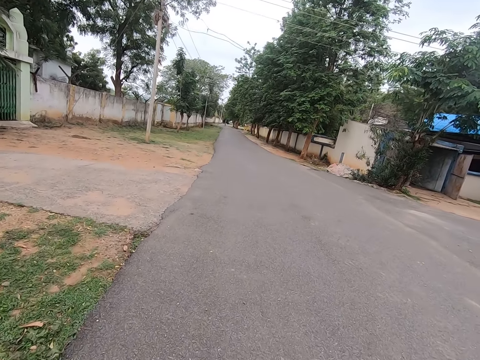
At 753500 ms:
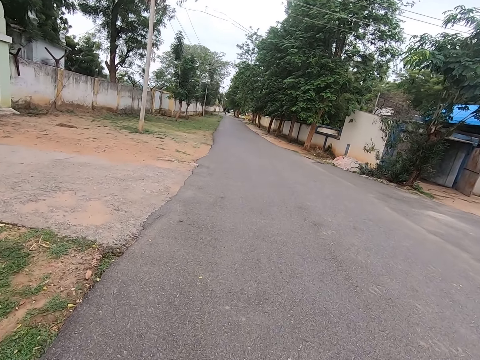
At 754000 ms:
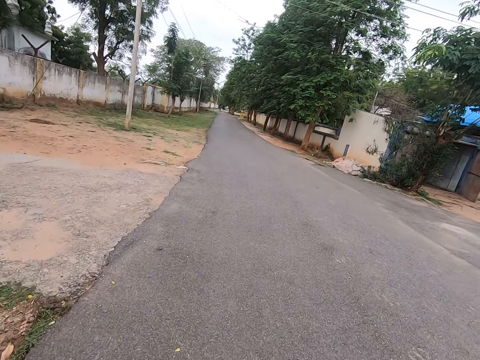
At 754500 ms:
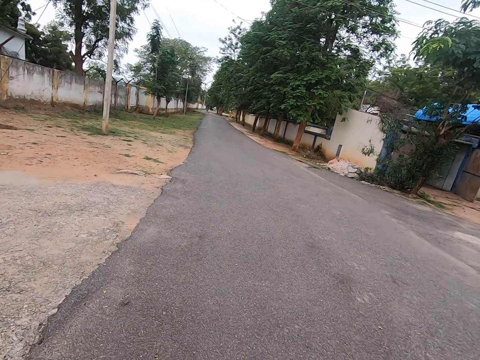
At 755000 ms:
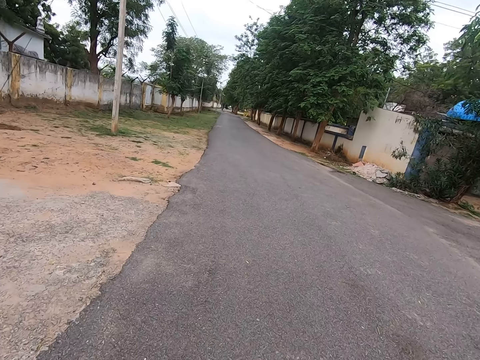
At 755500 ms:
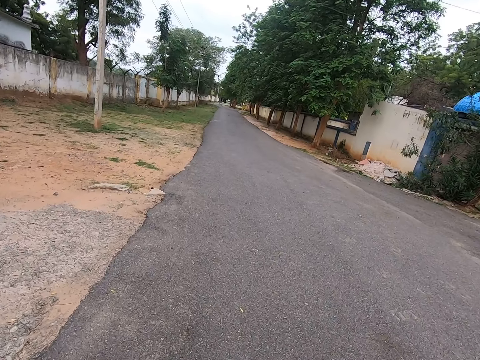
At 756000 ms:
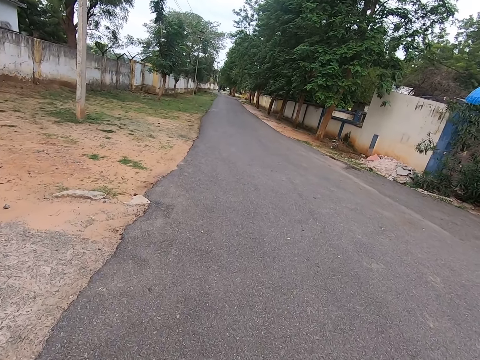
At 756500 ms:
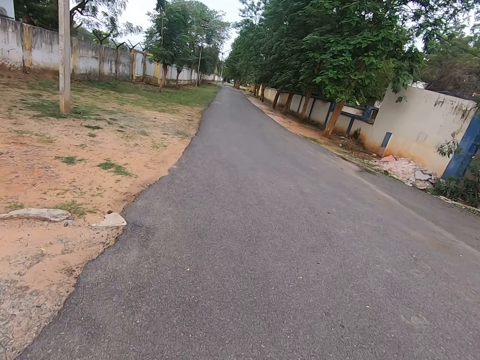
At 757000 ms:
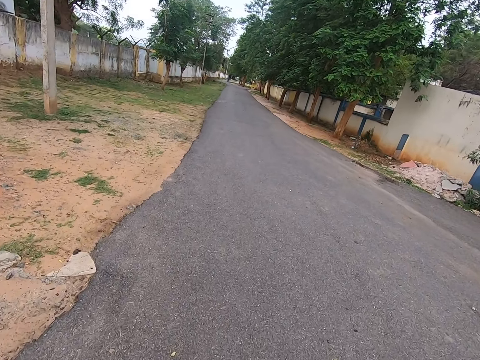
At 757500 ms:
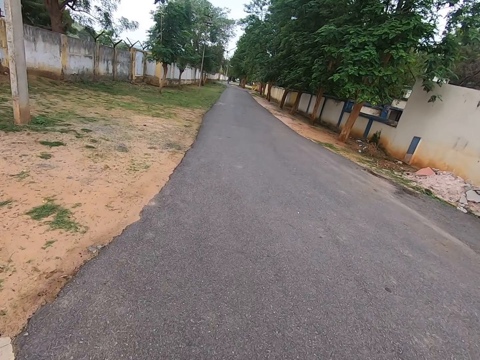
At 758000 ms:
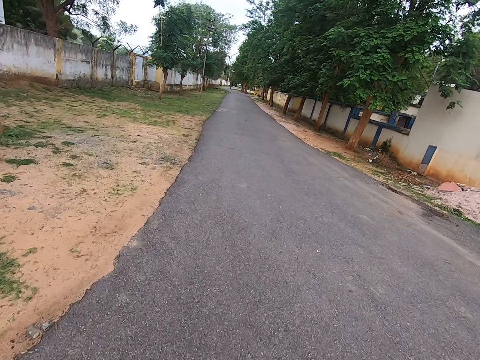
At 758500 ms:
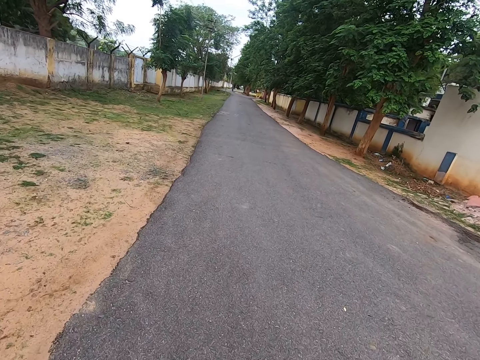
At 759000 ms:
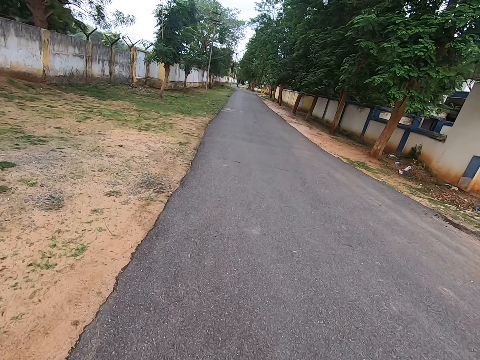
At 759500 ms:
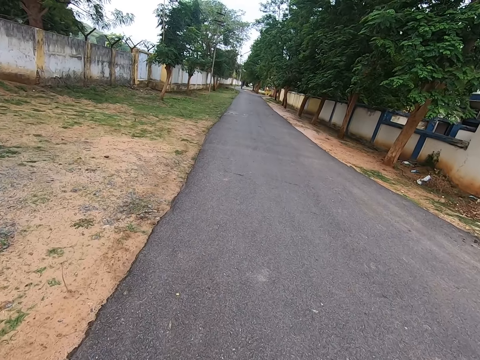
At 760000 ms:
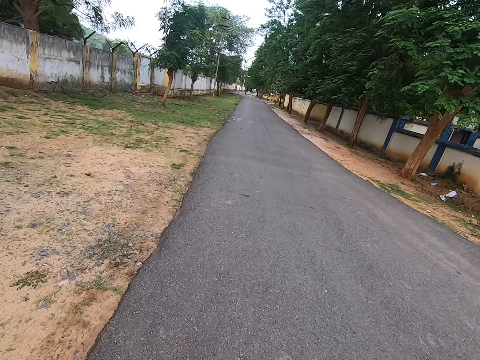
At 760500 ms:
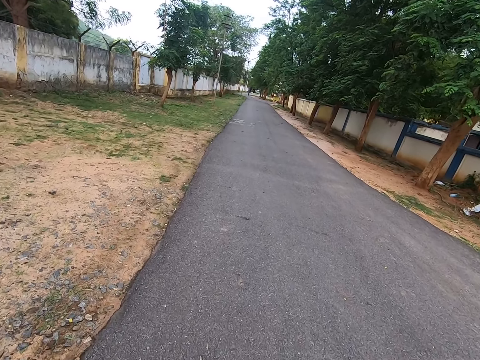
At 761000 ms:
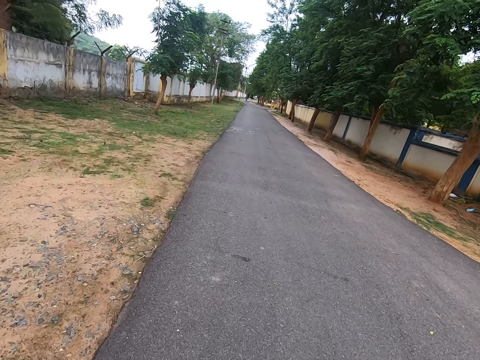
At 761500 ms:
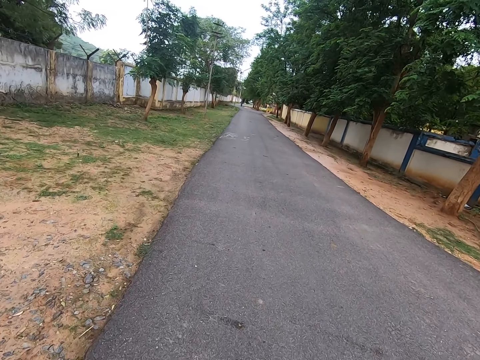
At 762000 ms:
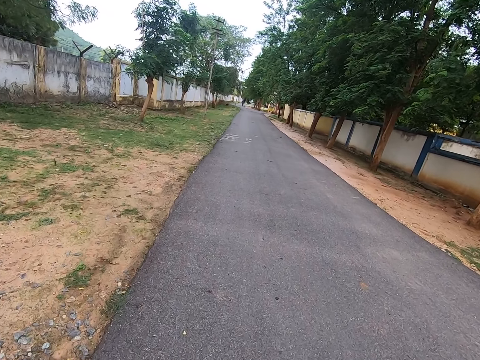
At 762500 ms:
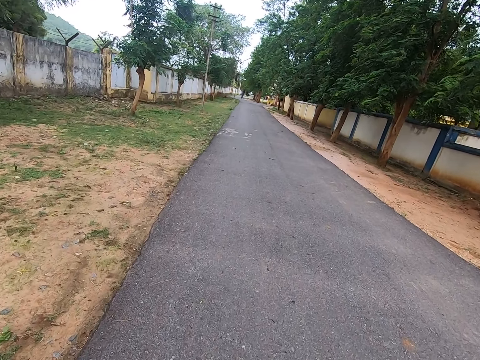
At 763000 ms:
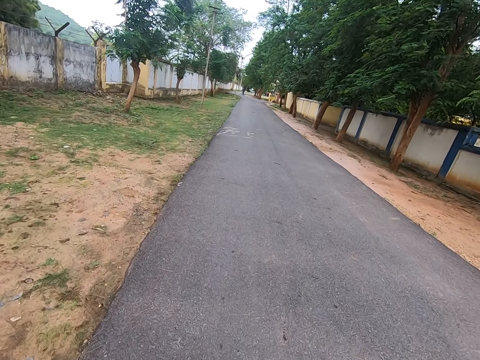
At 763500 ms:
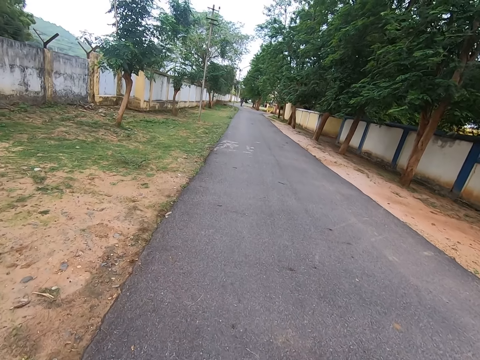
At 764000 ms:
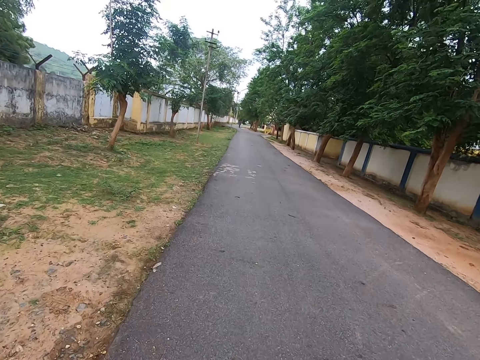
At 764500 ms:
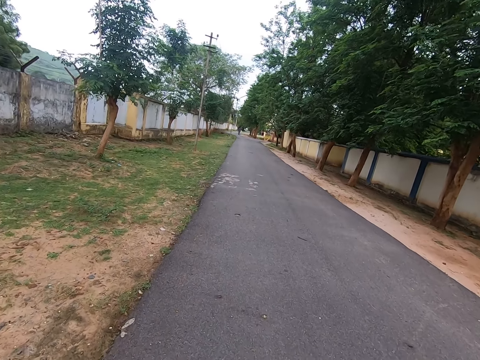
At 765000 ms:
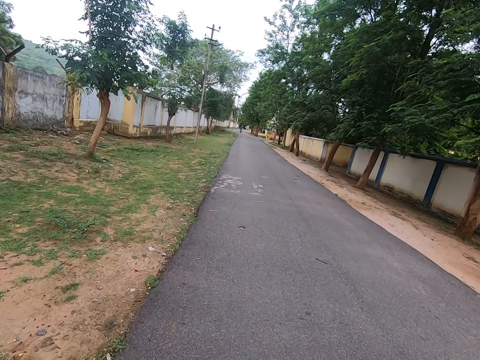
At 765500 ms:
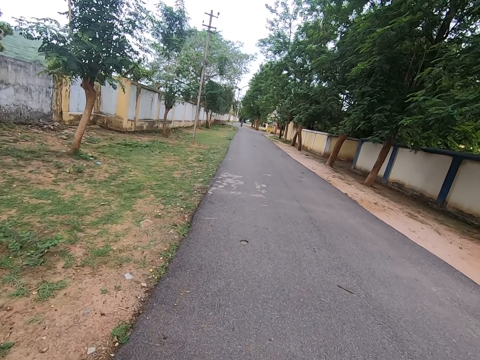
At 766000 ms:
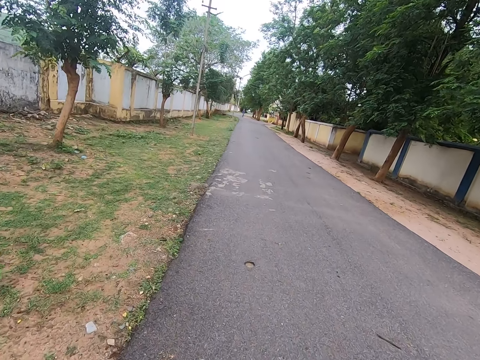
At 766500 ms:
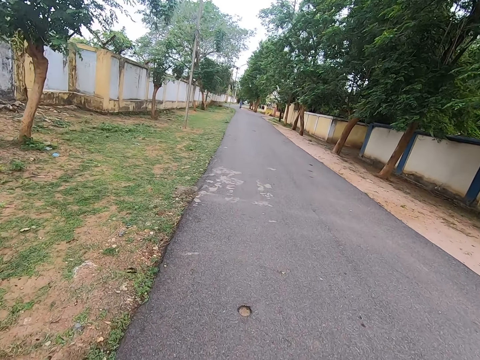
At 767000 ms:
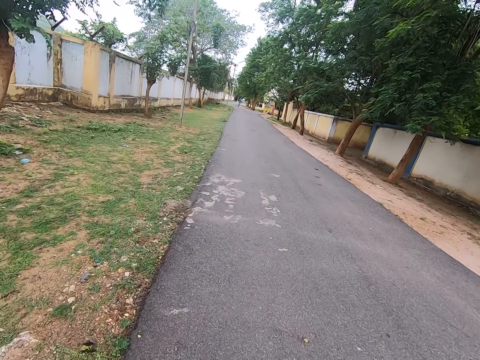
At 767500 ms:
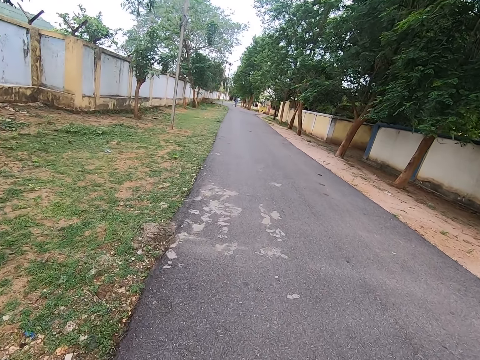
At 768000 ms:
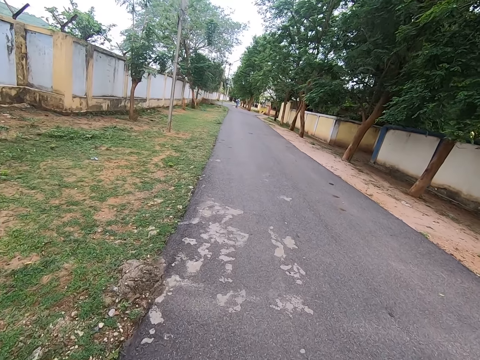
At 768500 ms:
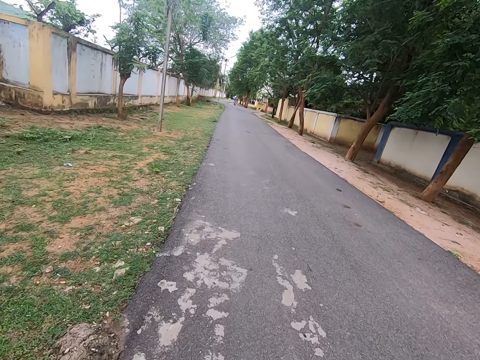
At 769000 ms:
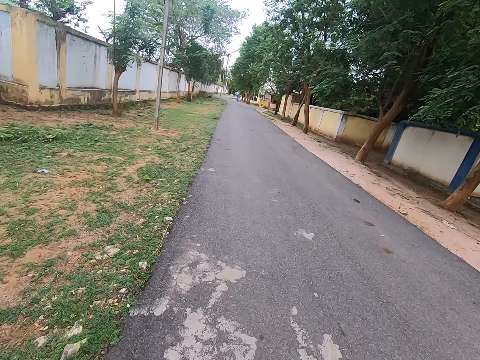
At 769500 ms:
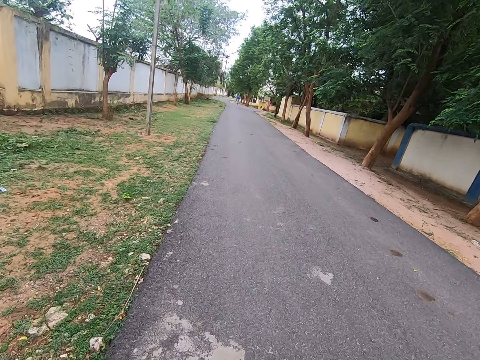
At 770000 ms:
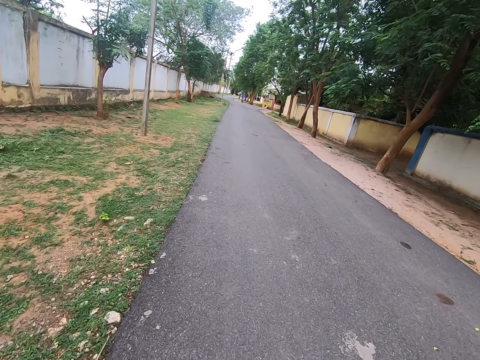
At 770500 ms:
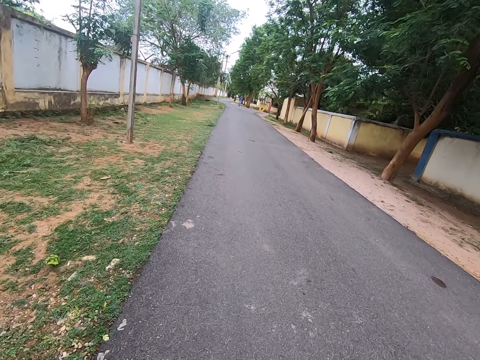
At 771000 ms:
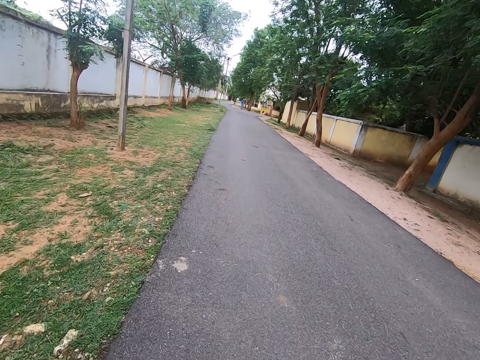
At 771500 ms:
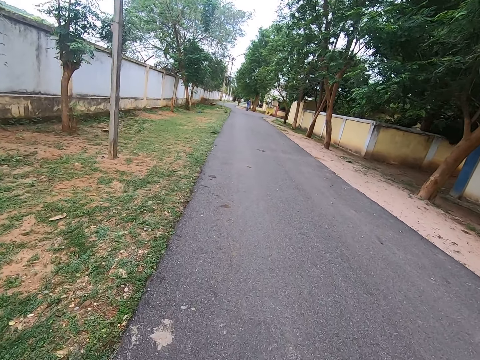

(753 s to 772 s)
The camera wearer looks in front. They walk in front. They look in front.

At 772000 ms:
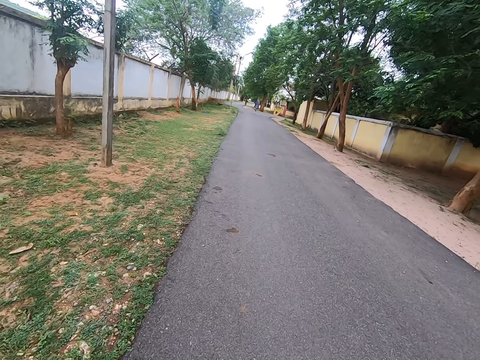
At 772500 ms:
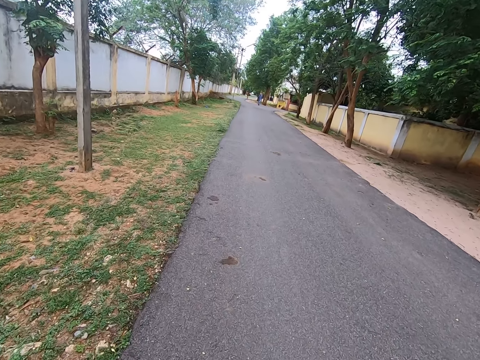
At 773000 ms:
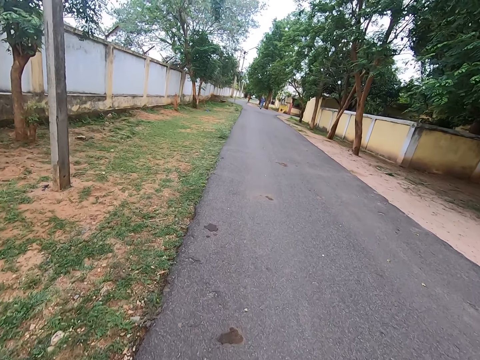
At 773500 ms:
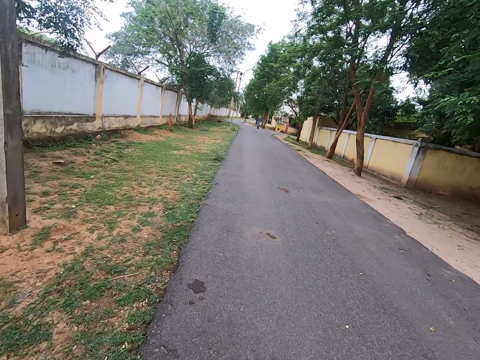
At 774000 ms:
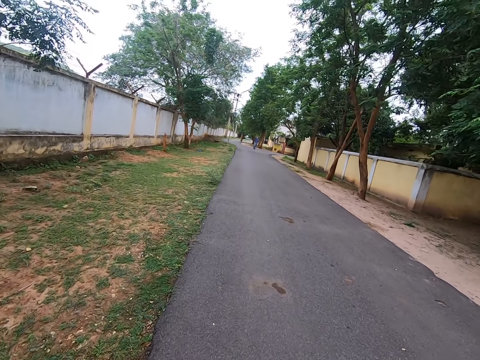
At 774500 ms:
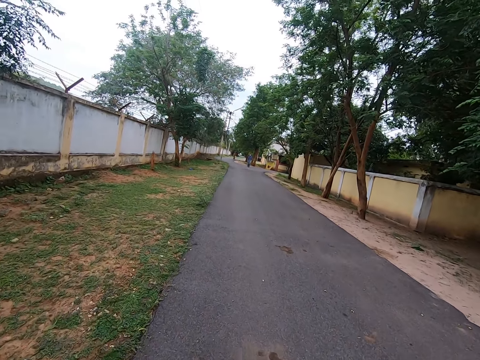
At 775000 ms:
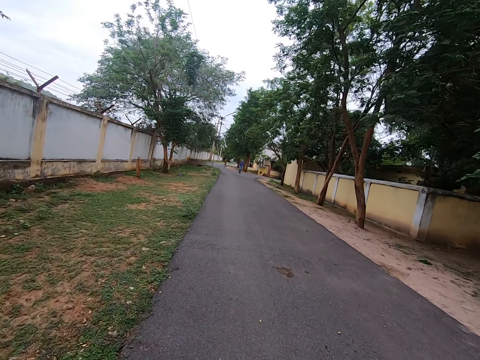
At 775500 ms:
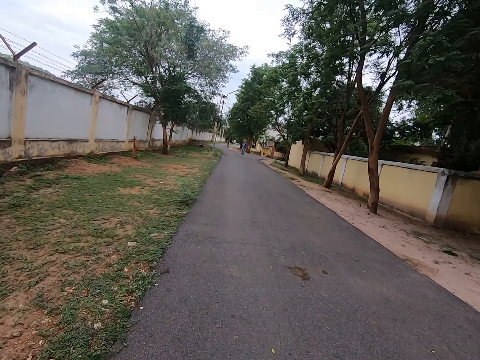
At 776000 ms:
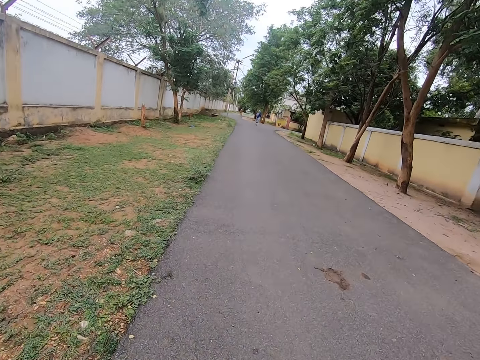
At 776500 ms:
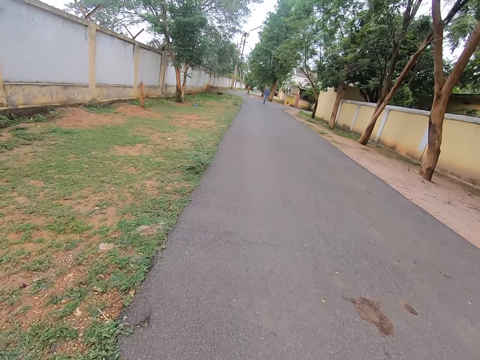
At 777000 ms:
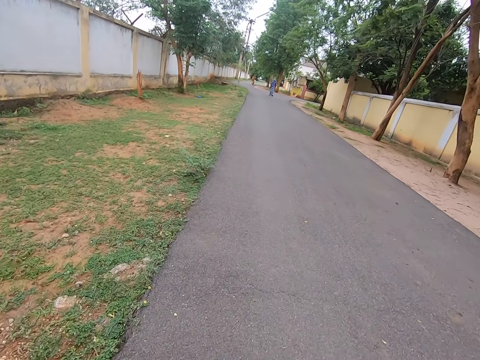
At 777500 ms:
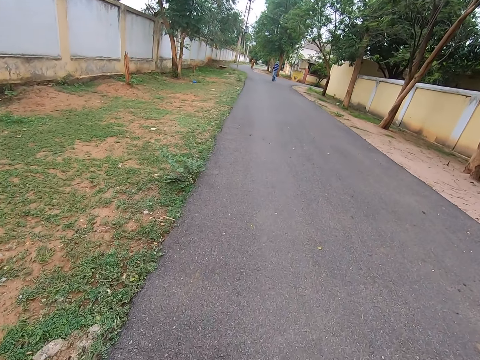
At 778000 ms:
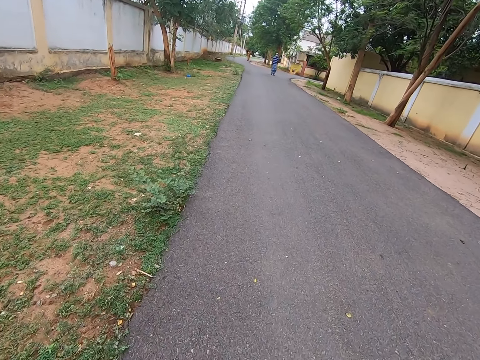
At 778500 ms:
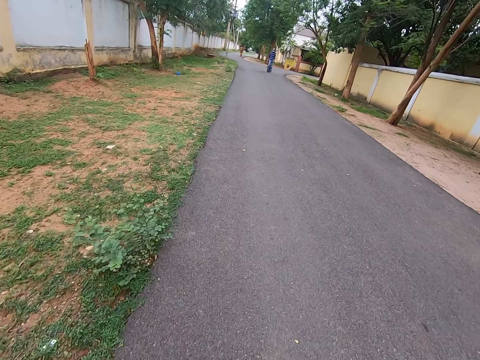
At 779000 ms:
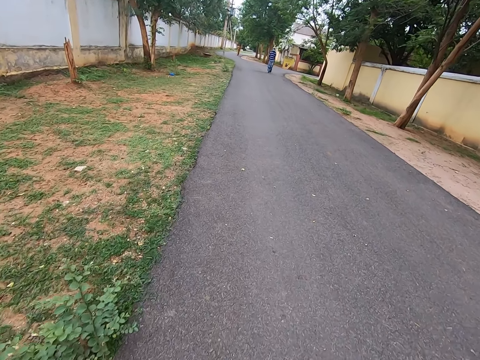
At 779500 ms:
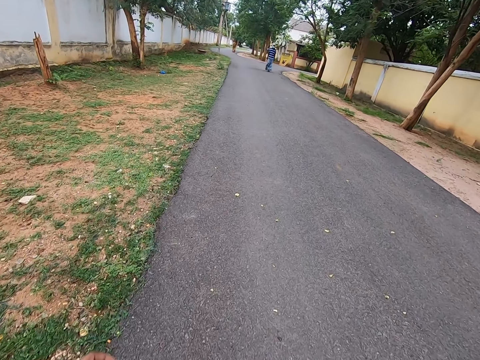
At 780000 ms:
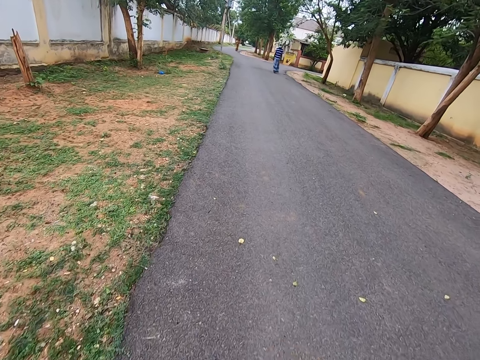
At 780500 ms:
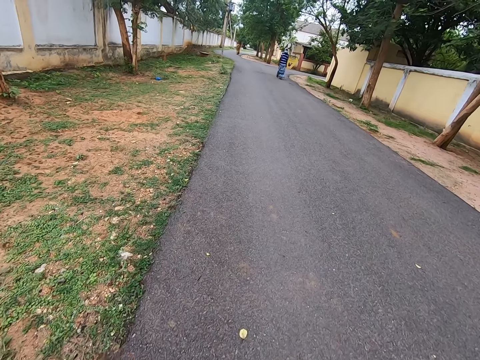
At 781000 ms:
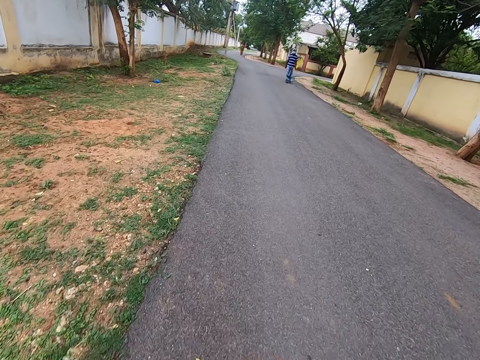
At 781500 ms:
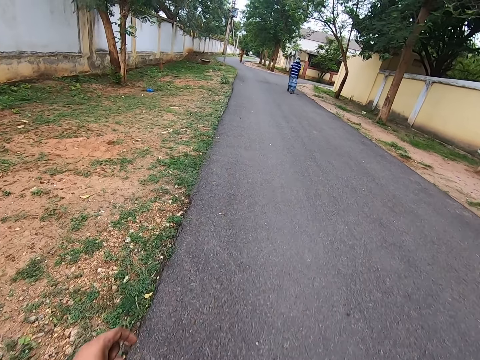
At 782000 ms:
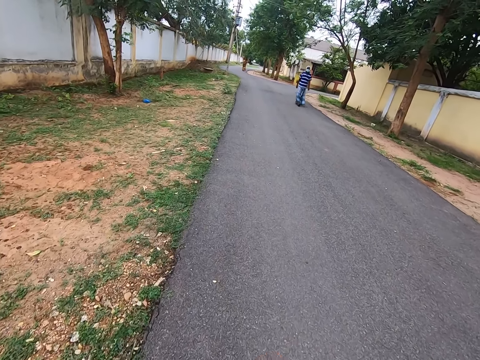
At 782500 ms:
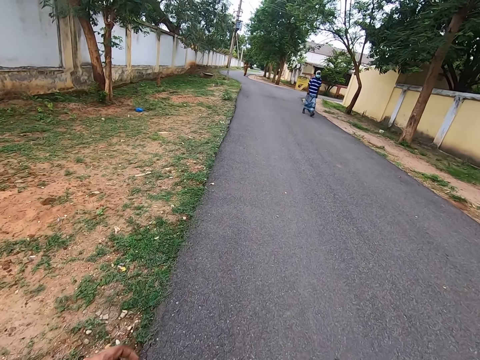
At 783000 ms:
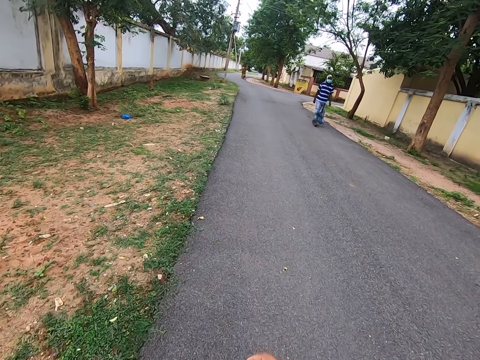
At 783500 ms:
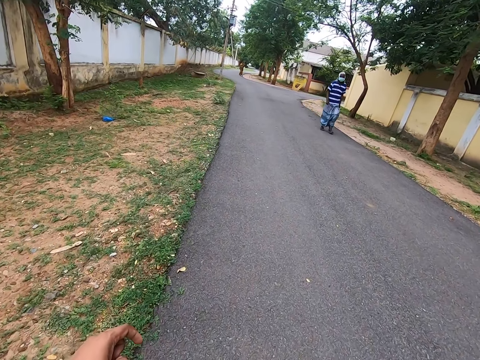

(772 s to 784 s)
The camera wearer walks in front. They look in front.
